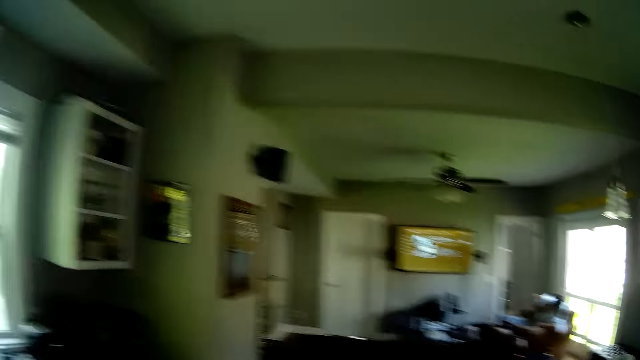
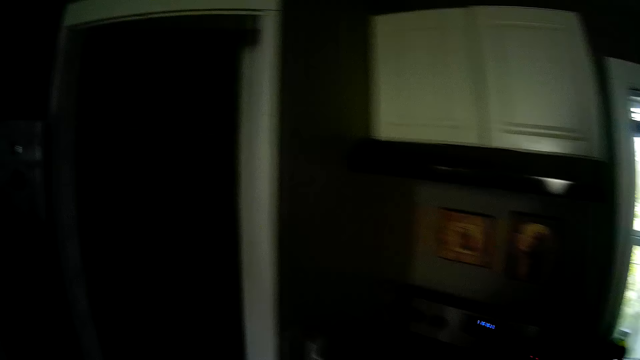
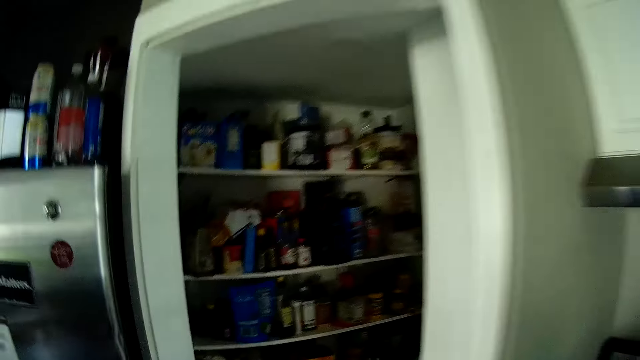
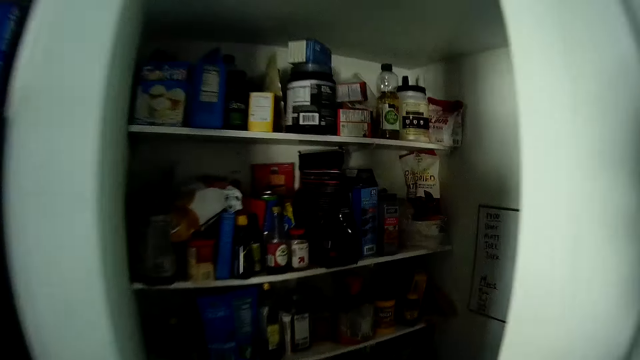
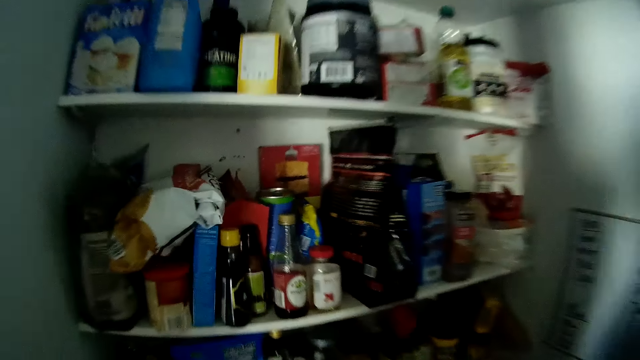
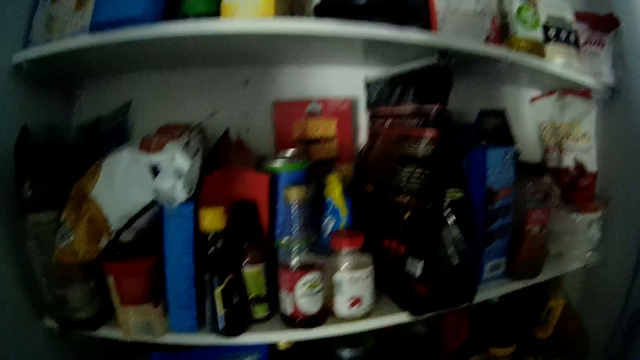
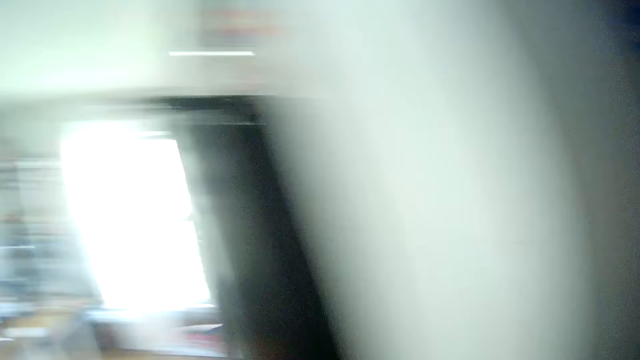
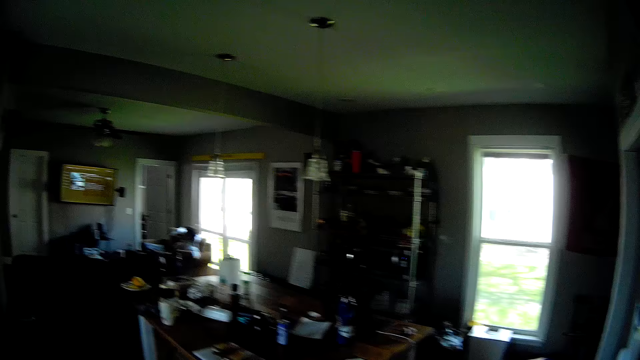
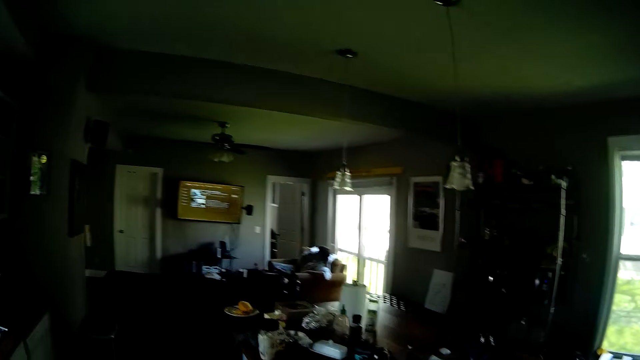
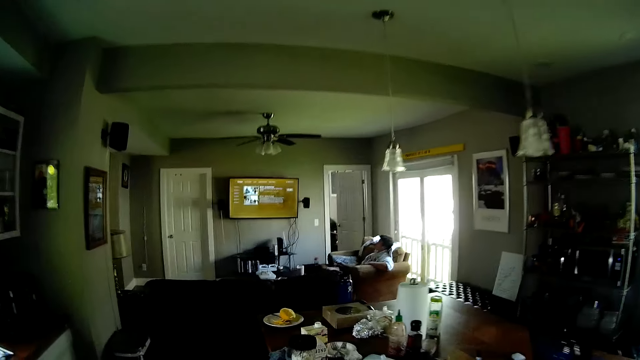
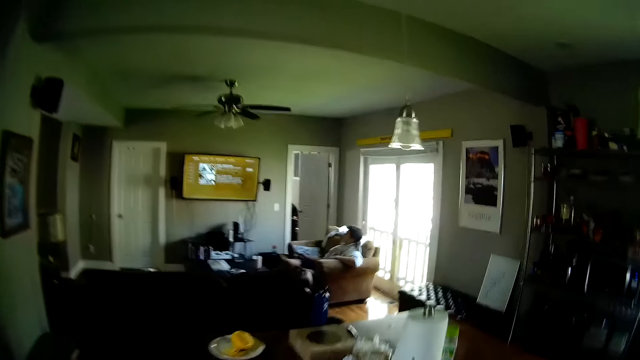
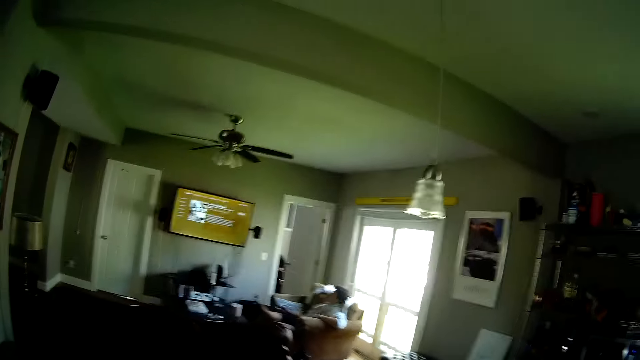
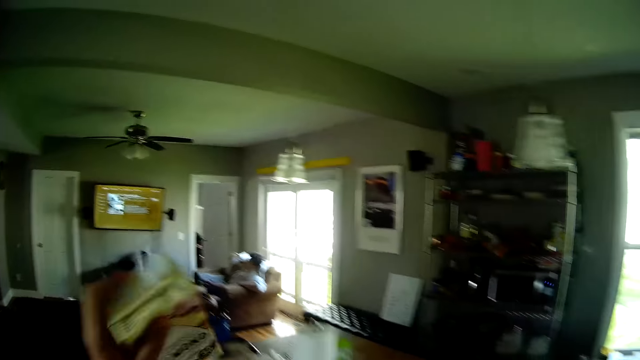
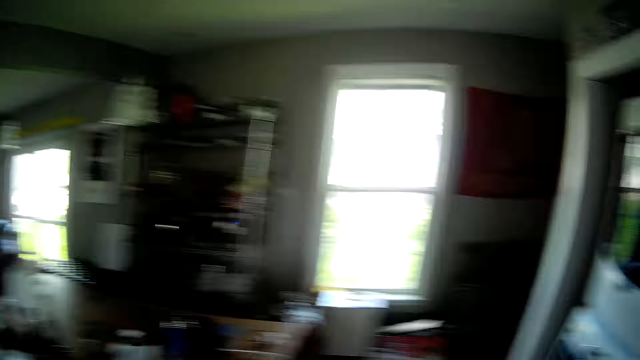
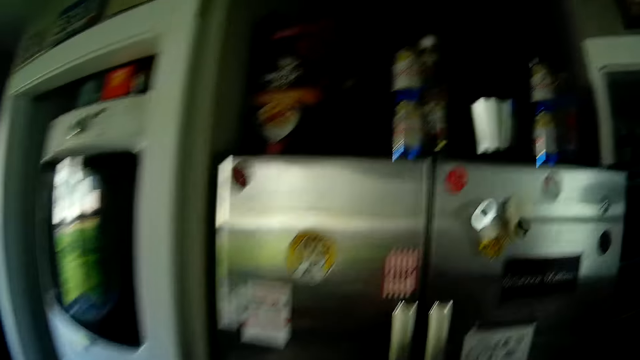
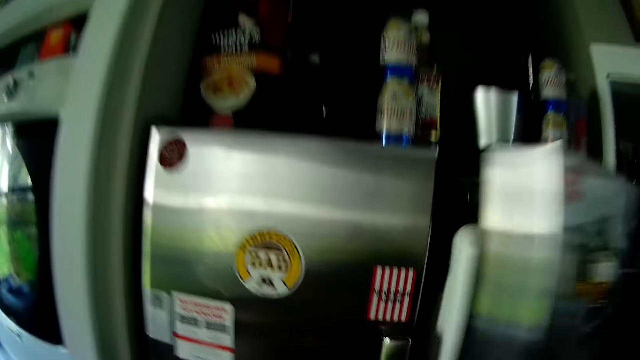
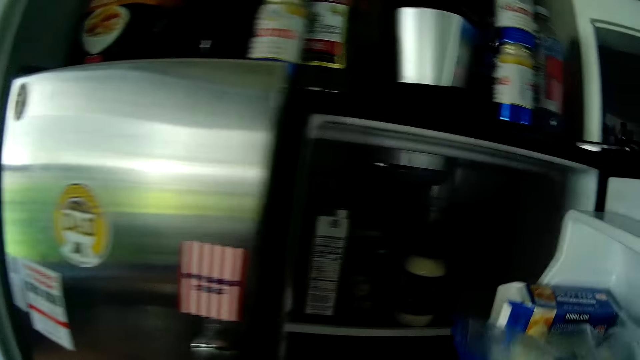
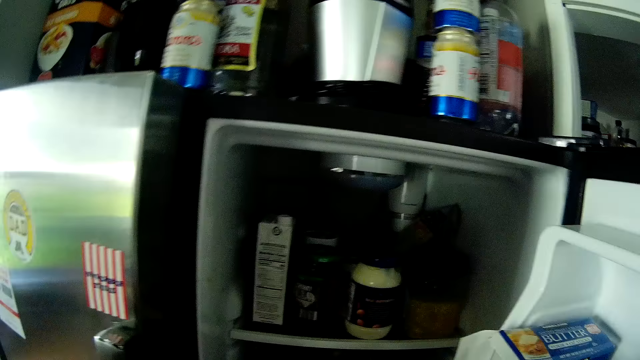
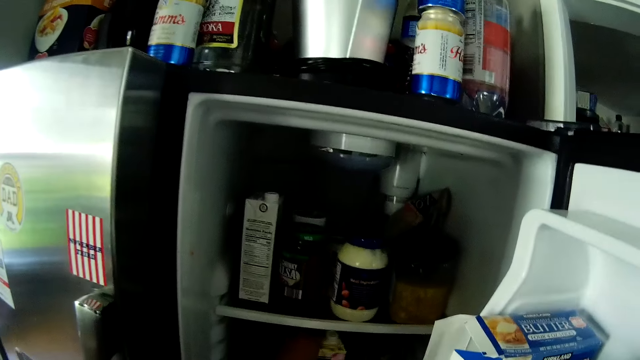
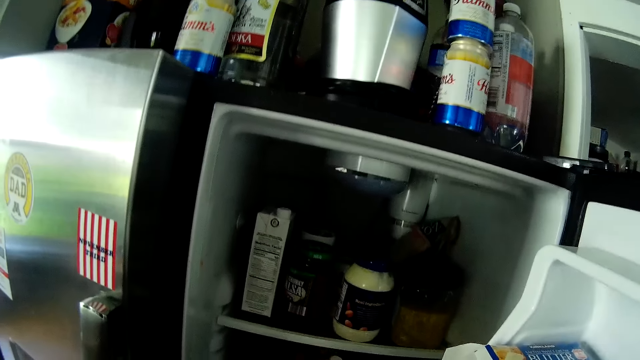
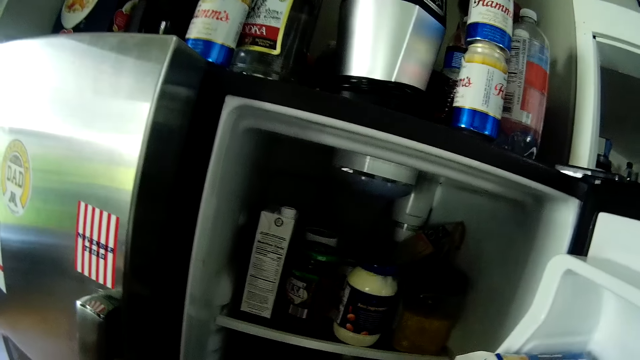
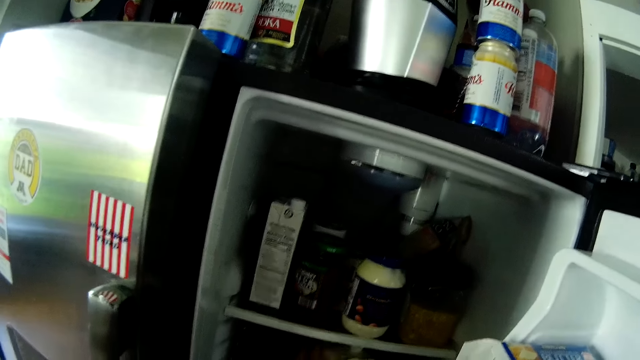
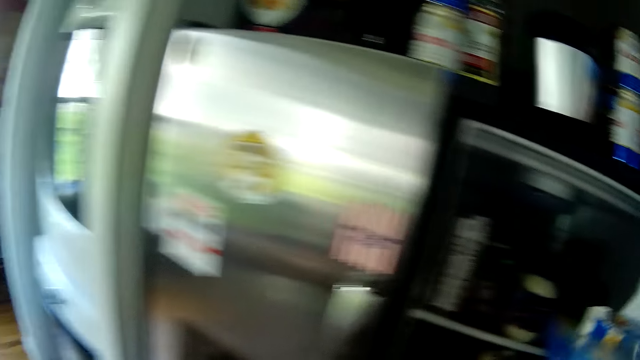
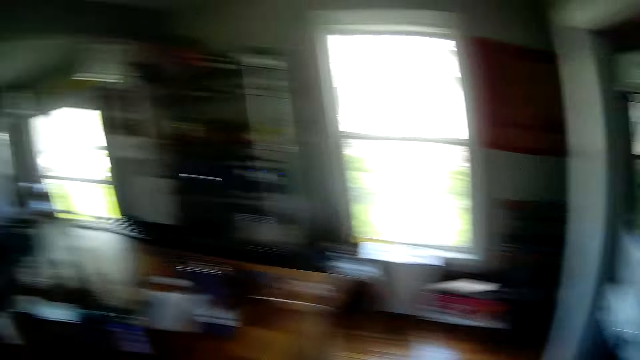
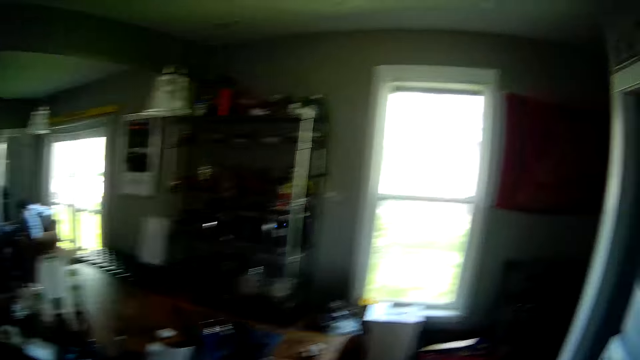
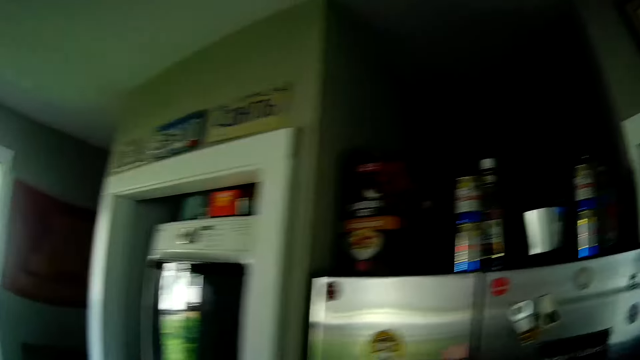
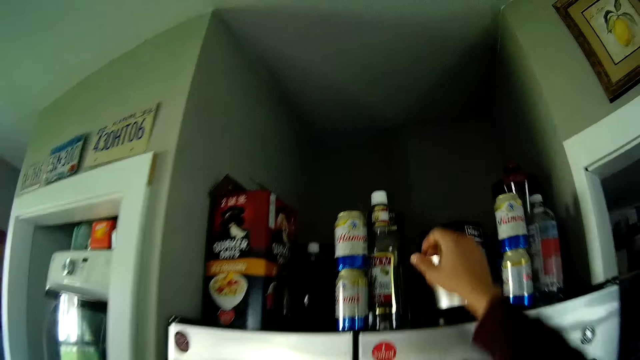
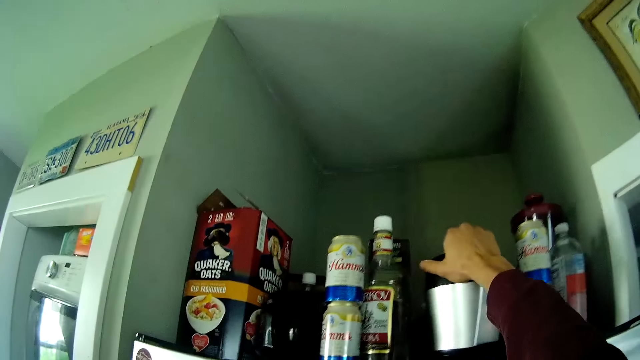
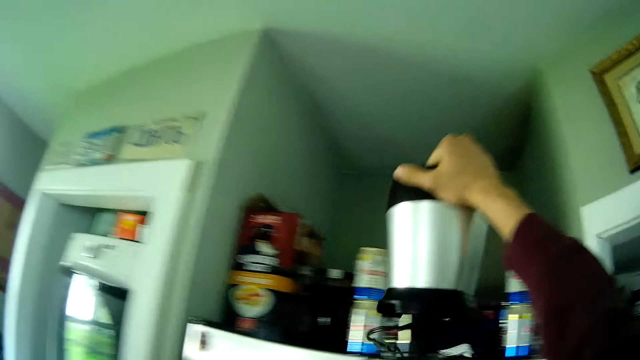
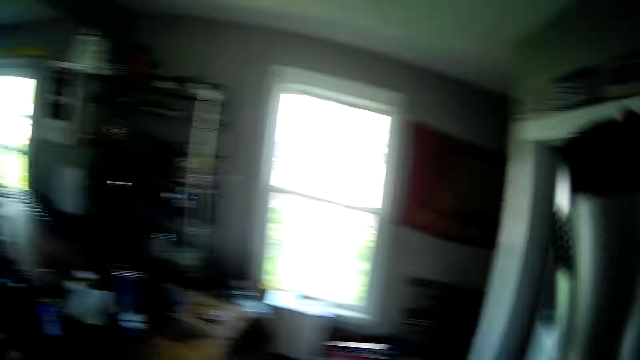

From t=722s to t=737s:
The camera wearer takes a polythene bag to the fridge. He puts the polythene back into the fridge. He talks to a man. He walks towards the dining table. He turns back towards the fridge. He opens the fridge with his right hand. He puts a plastic bottle into the fridge with his right hand. He searches inside the fridge. He closes the fridge door. He picks up a blender on top of the fridge with his right hand.

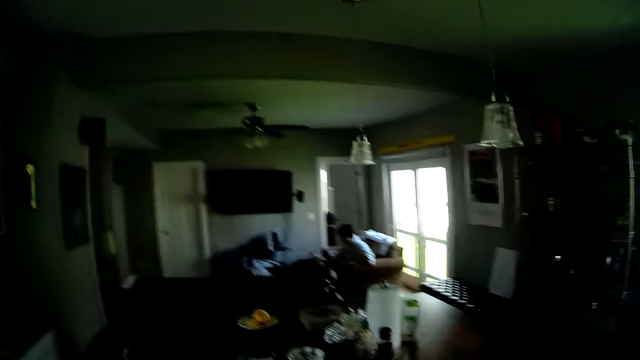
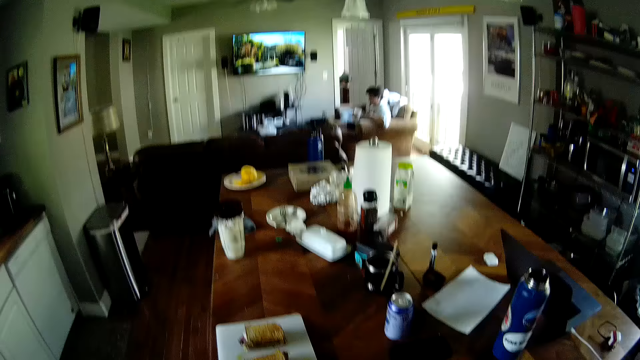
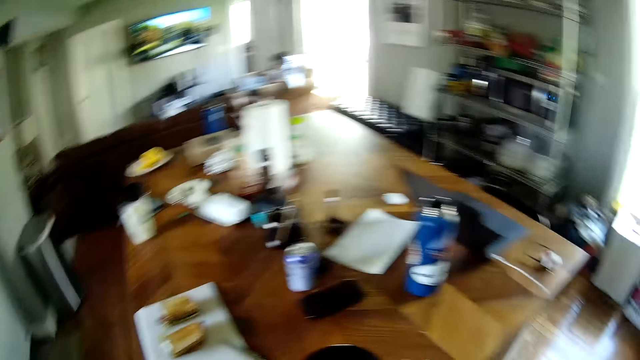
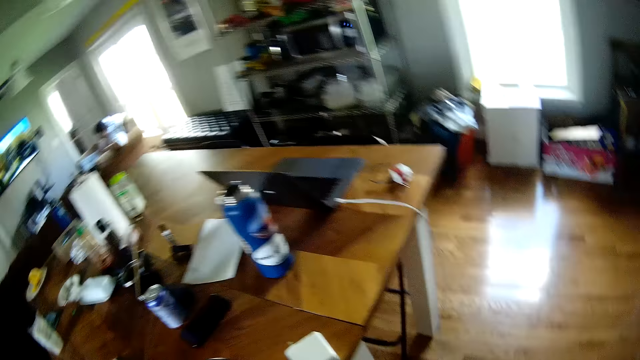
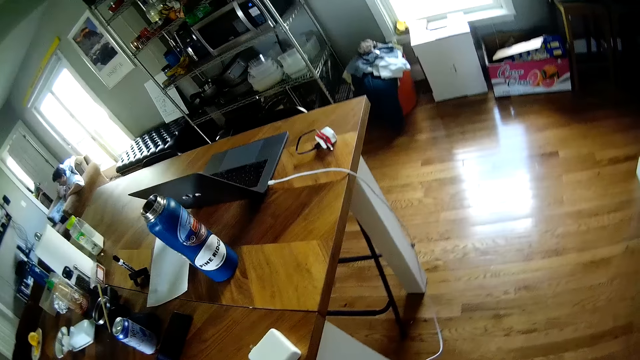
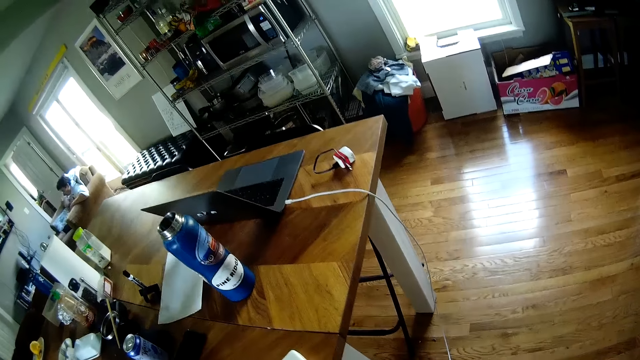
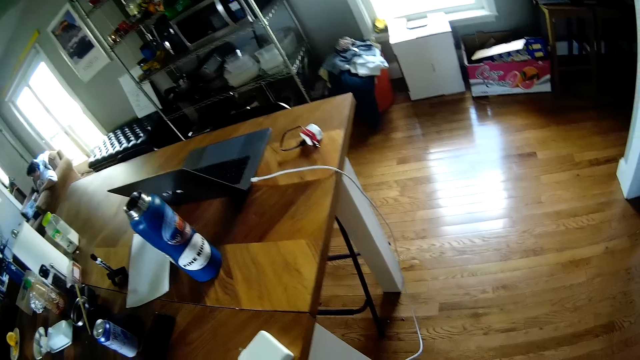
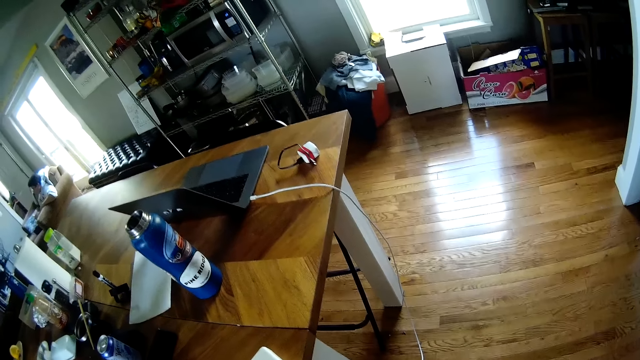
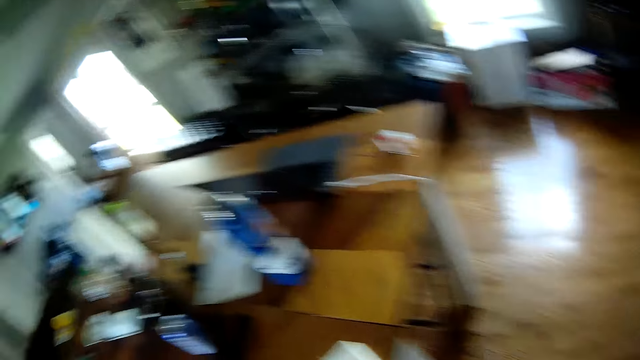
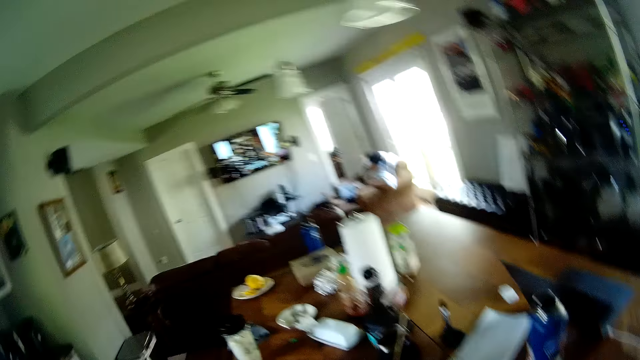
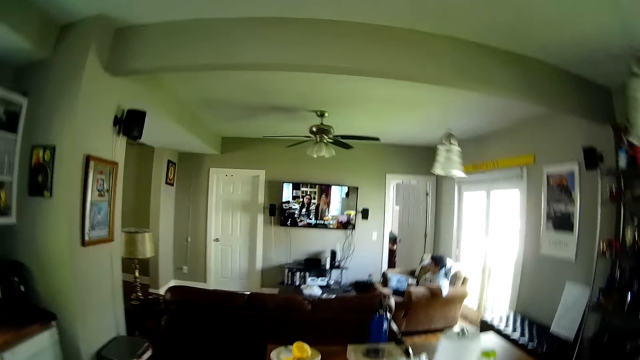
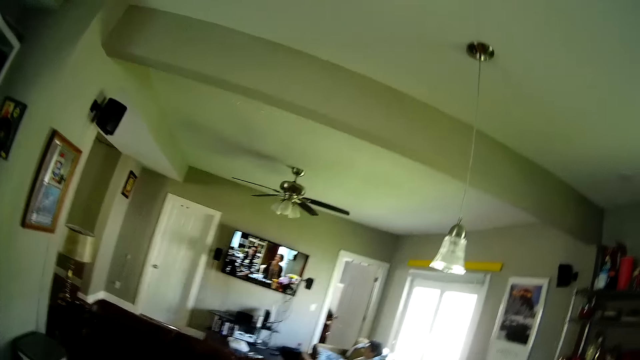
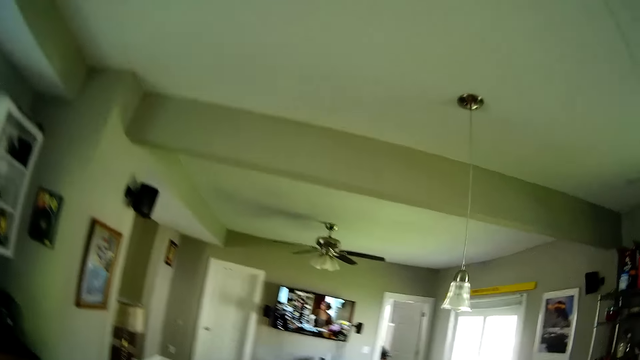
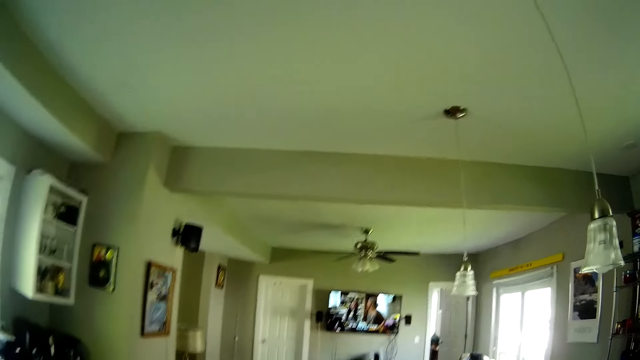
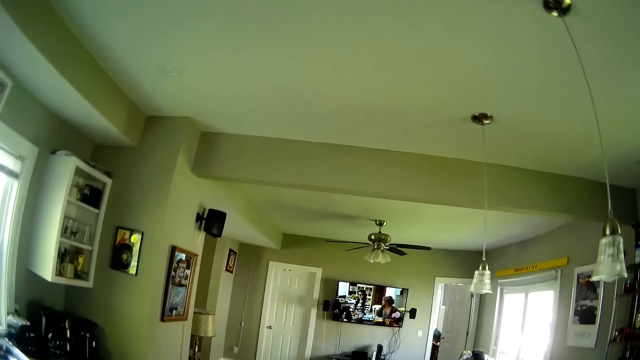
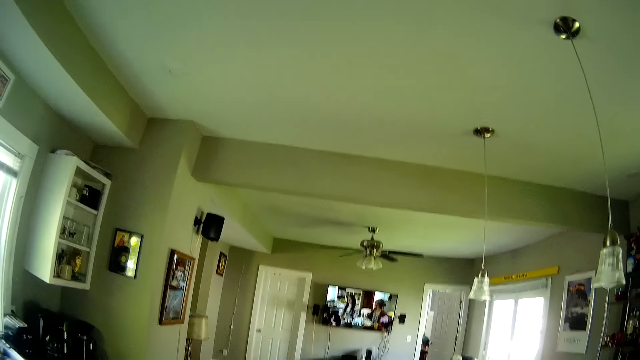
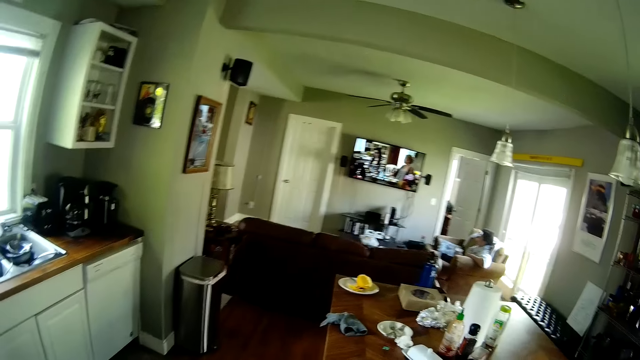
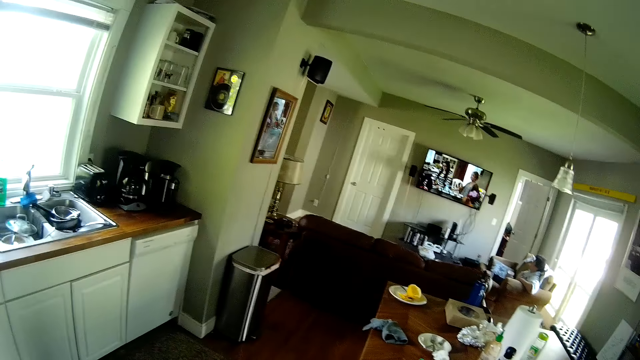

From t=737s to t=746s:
The camera wearer drops the blender on the table in the dining room. They look around.
